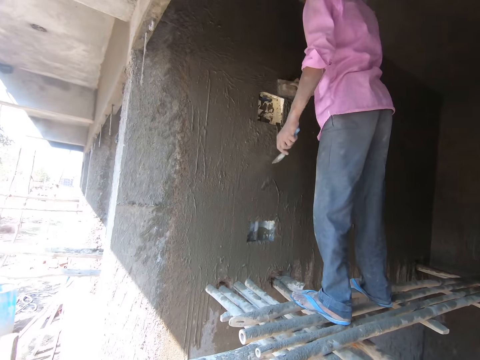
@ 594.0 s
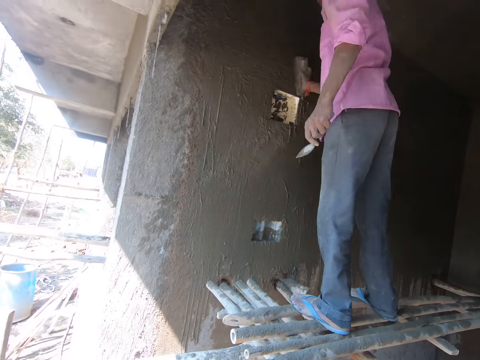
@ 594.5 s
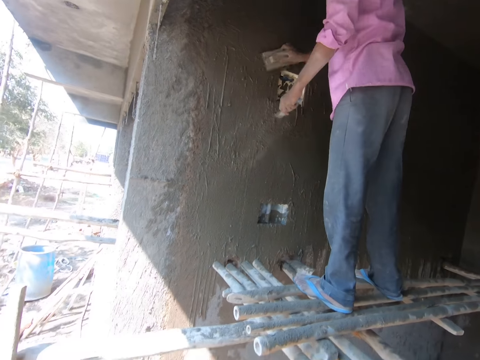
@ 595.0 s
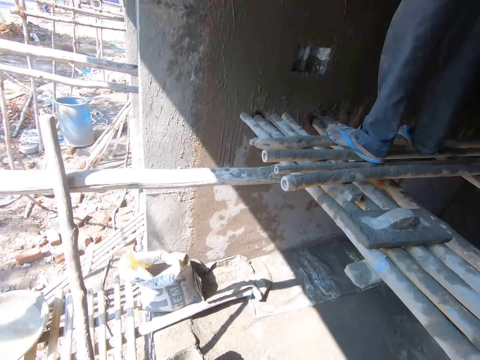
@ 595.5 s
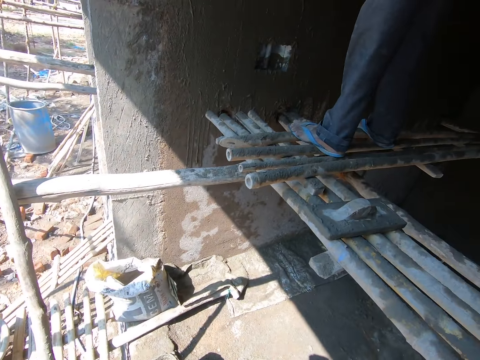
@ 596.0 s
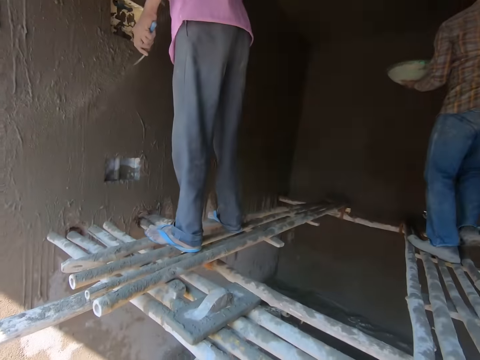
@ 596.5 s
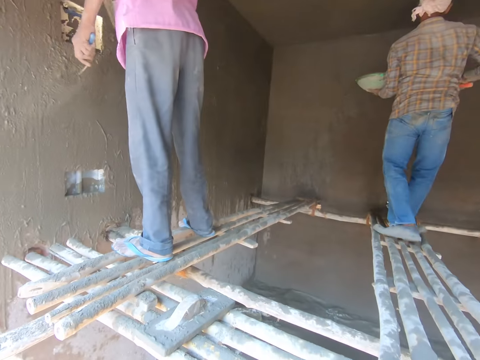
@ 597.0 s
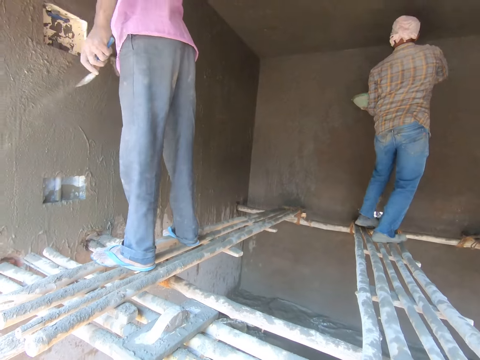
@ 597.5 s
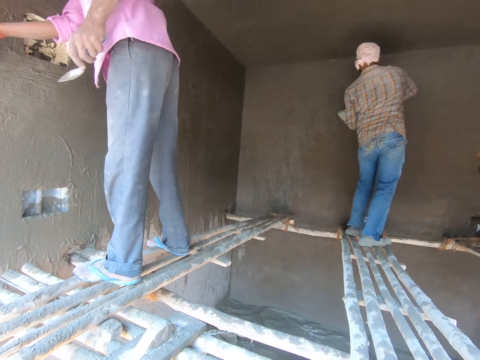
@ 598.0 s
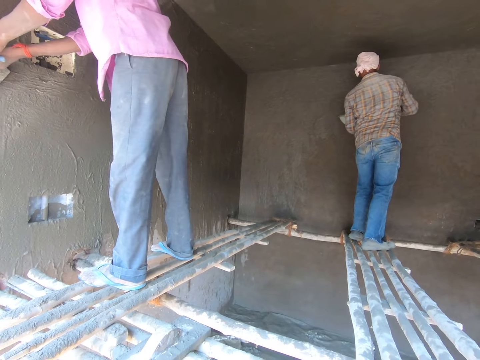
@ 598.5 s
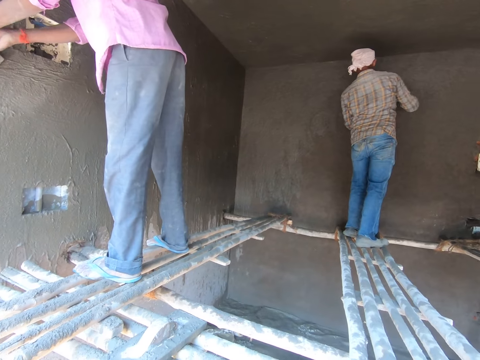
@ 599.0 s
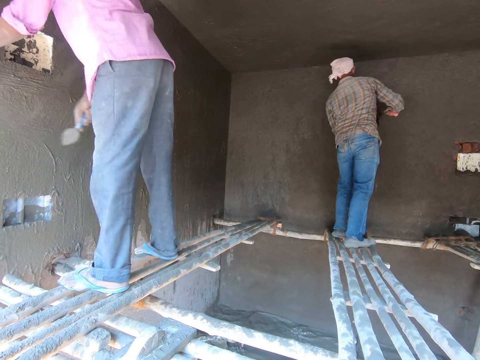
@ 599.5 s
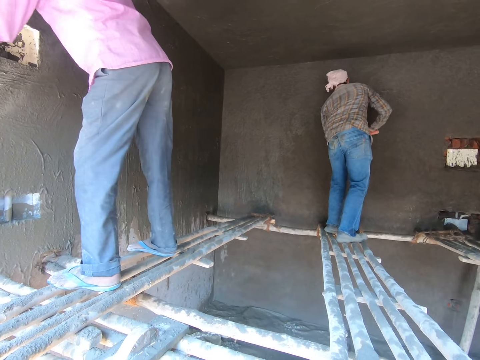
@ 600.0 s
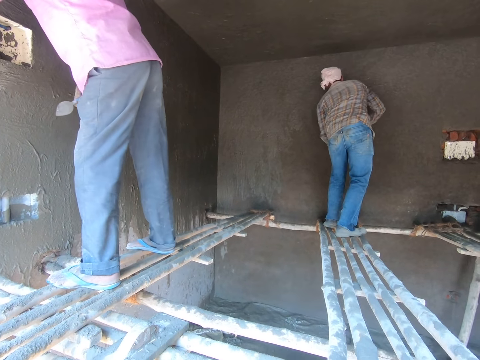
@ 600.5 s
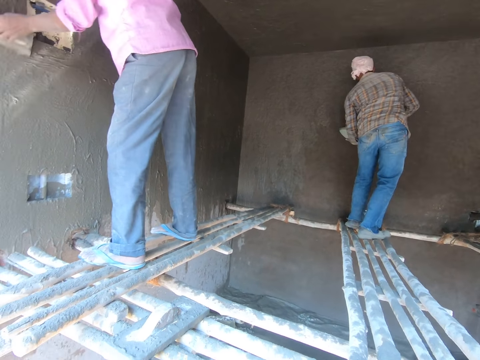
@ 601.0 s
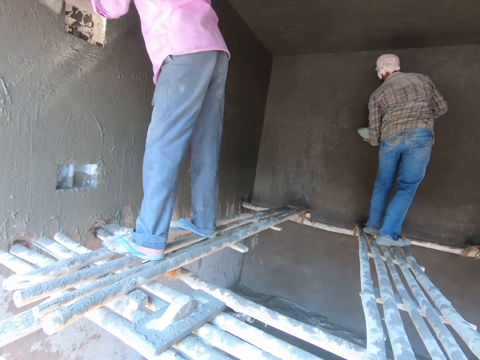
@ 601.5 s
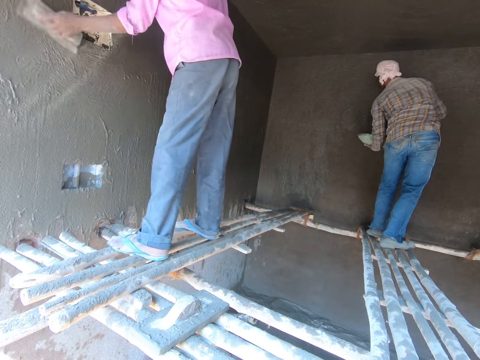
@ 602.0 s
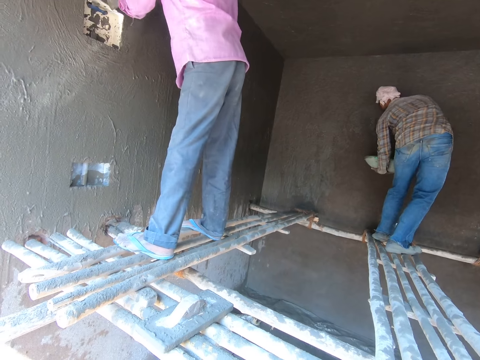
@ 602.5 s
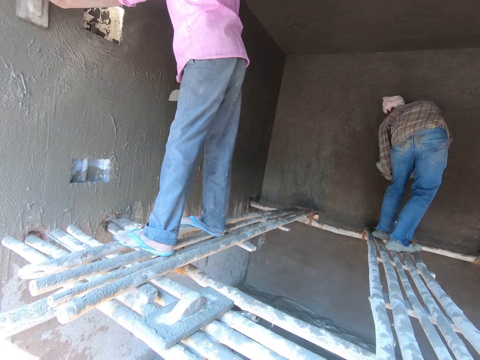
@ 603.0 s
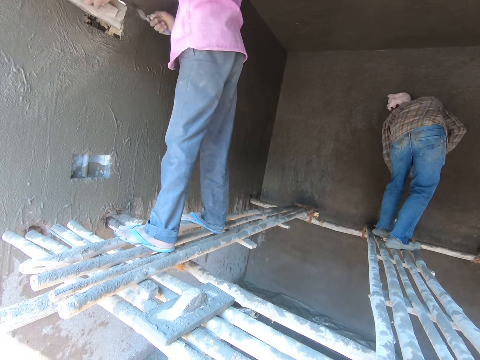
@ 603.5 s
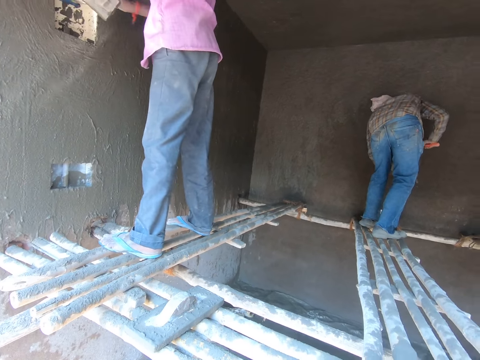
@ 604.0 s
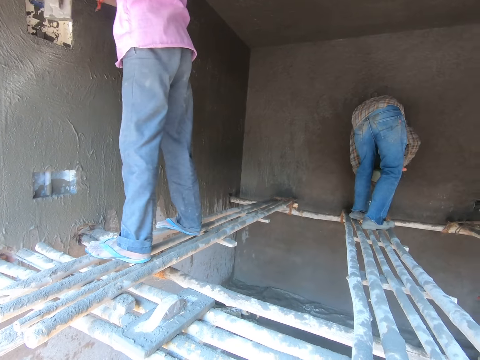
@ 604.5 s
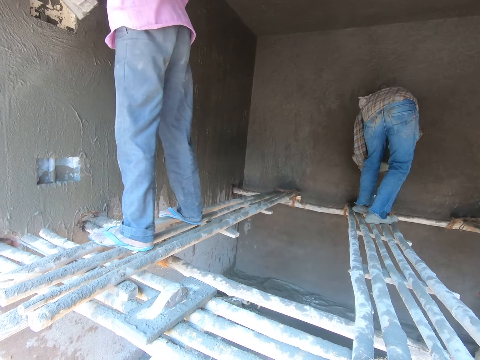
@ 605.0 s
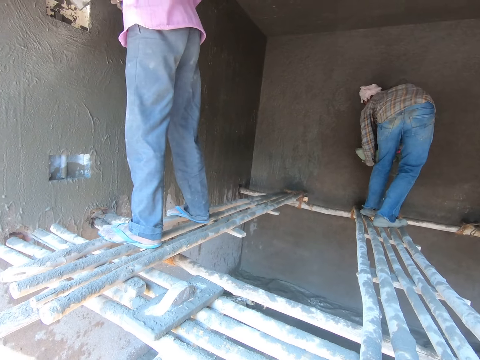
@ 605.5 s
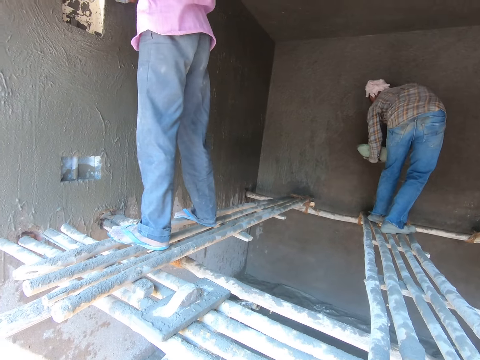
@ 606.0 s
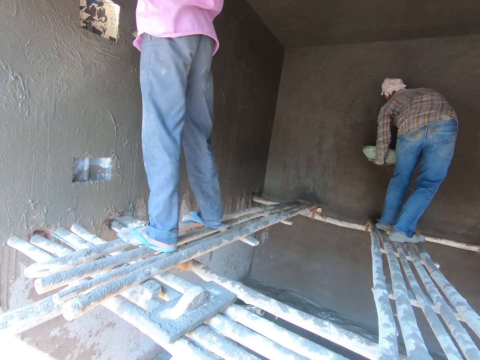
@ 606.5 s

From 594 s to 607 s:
The camera wearer looks around. A man uses the smoothening wood on the wall. Another man walks towards the wall. The first man applies the mixed cement on the wall with the trowel.

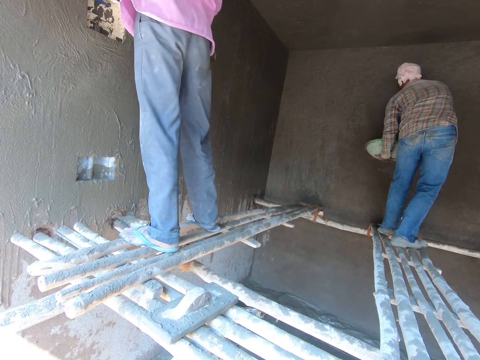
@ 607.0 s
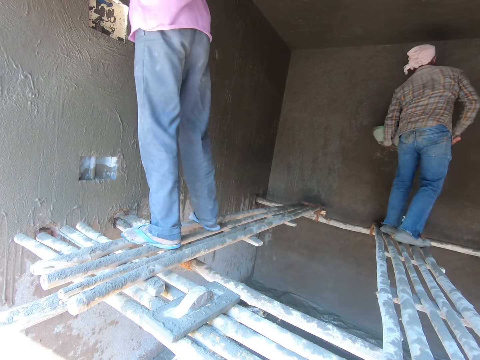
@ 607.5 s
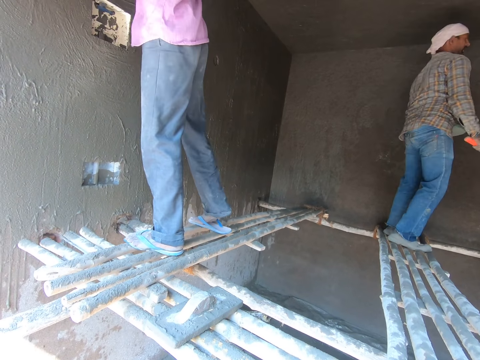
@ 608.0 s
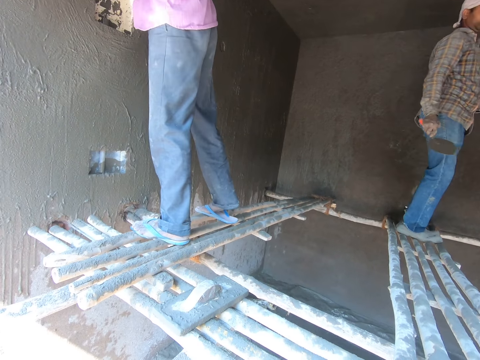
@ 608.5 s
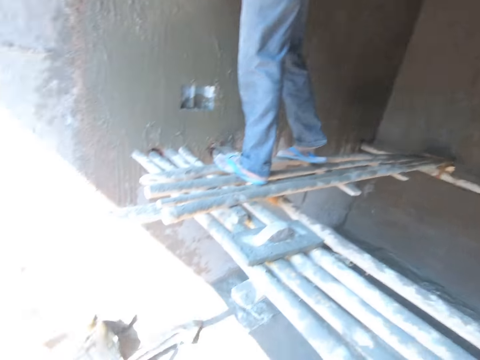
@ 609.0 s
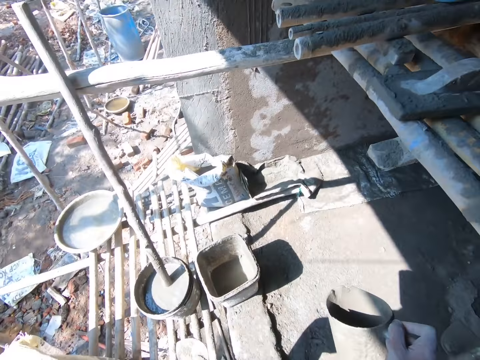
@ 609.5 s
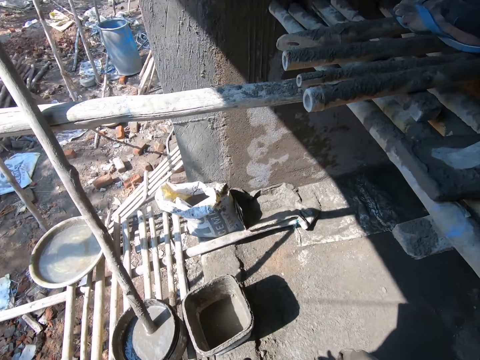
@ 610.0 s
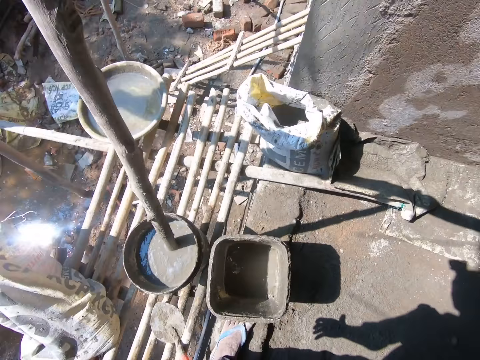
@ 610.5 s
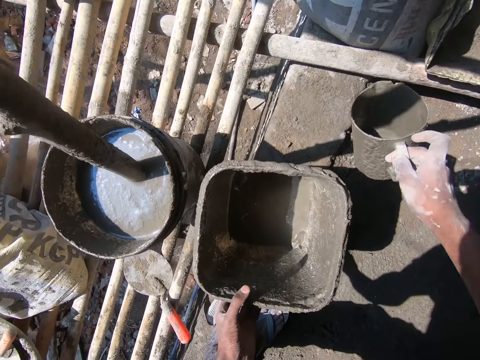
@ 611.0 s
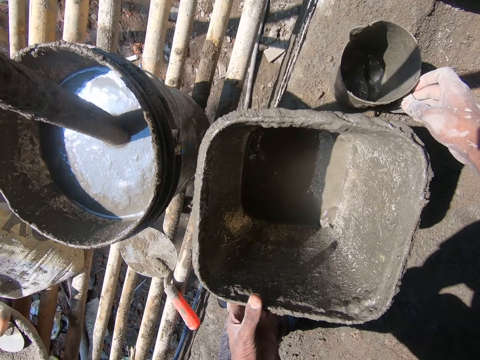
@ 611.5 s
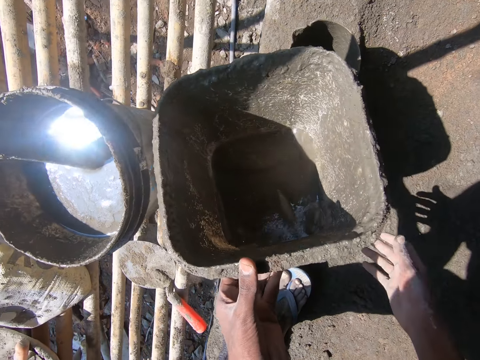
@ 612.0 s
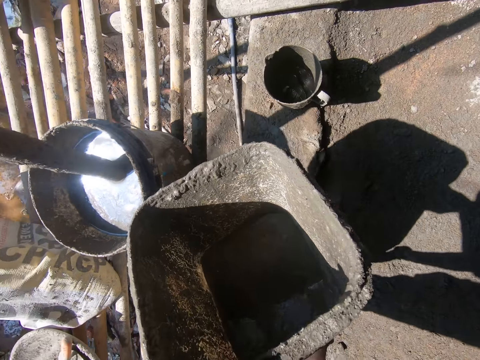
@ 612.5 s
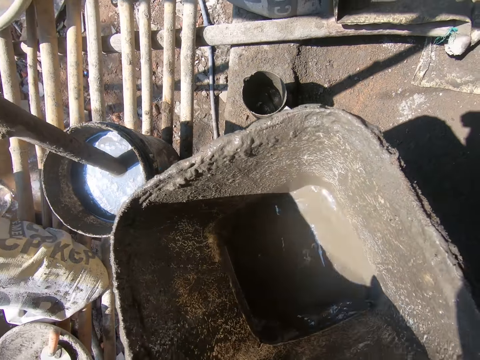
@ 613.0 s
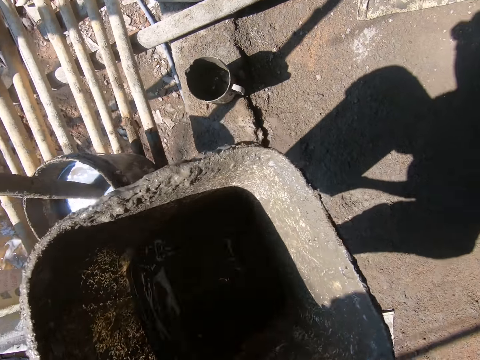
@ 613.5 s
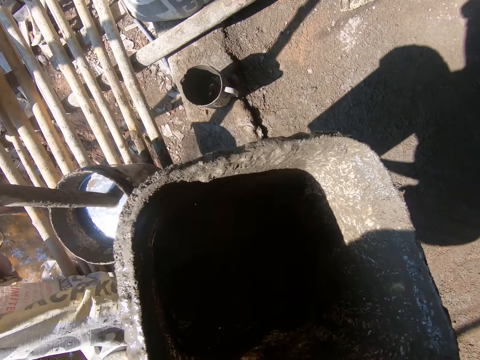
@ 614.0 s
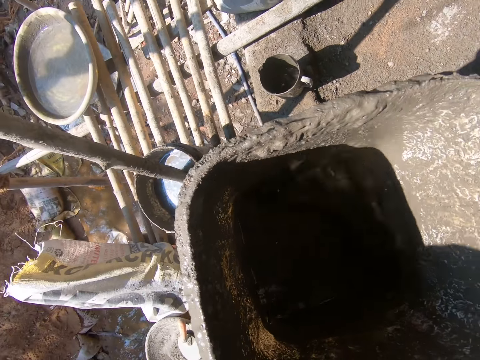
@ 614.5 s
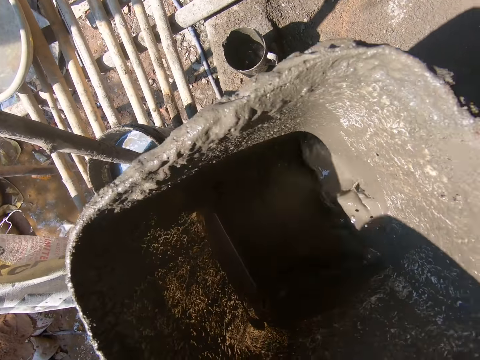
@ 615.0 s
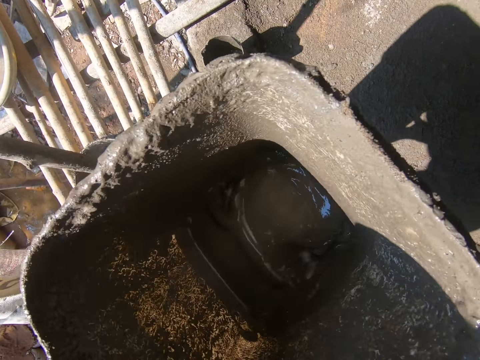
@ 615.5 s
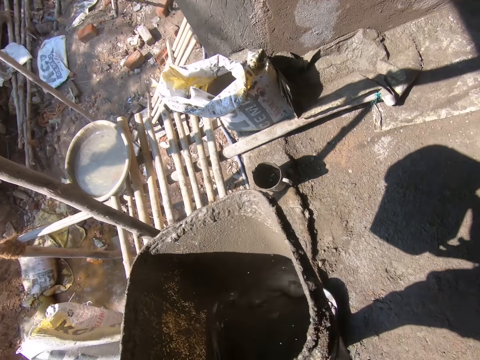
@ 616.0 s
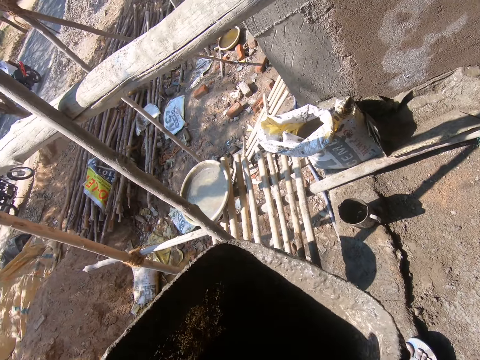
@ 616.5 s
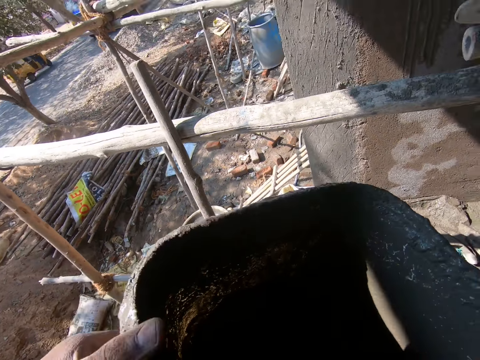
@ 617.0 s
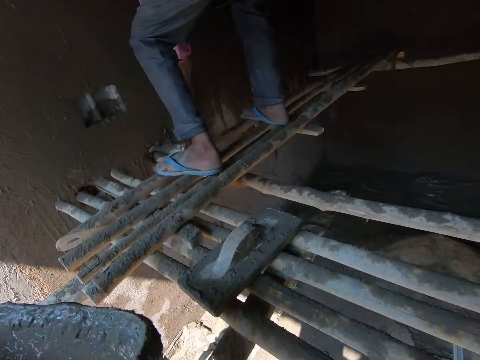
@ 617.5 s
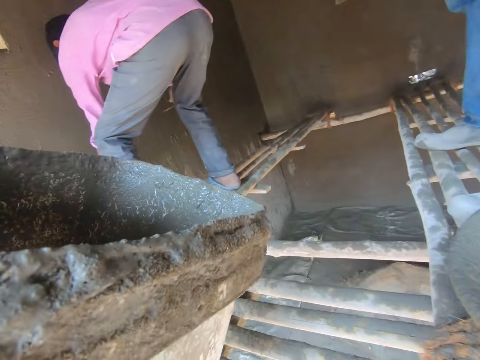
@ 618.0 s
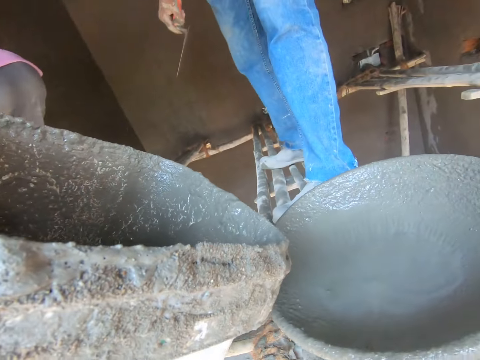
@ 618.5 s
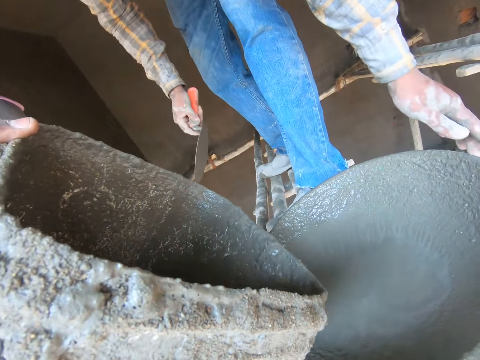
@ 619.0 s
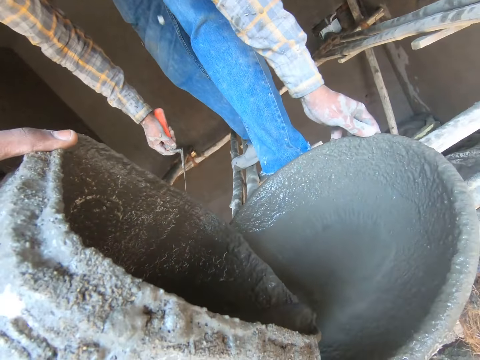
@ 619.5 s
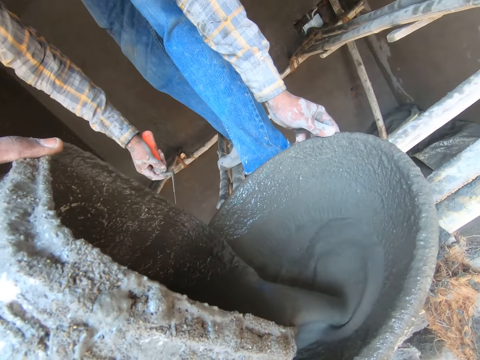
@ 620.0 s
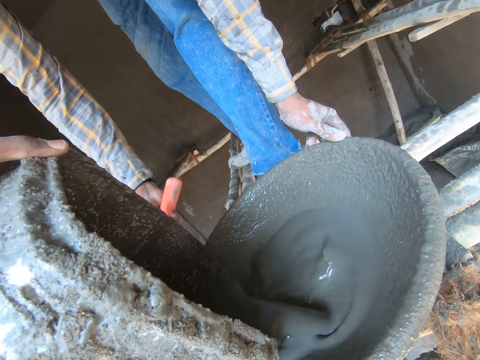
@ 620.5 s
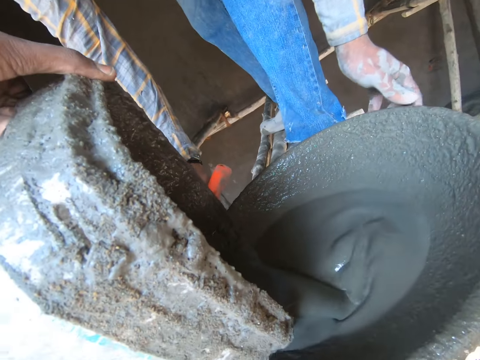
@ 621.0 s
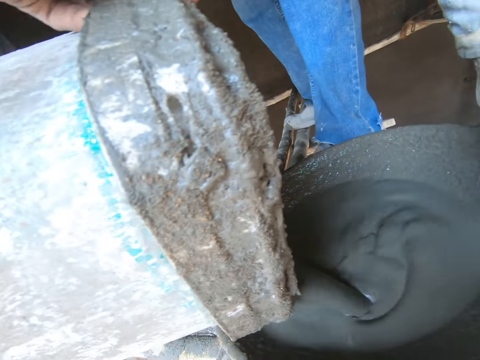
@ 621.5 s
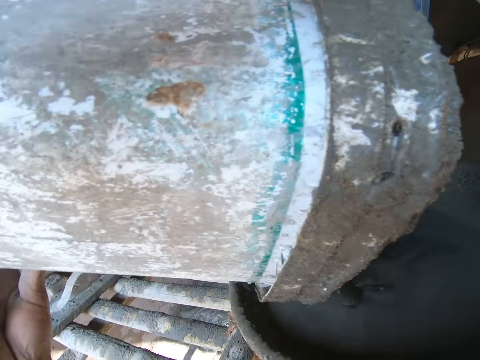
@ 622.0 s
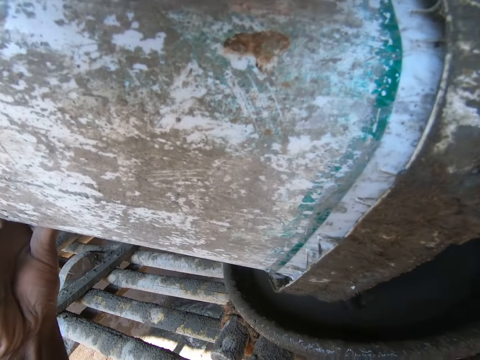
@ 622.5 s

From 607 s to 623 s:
A man walks on the ladder towards the camera wearer. The camera wearer picks the mixed cement bucket with his hands. He places the jug down on the ground. He mixes the cement in the bucket with his hands. The man holds the basin for the camera wearer. The camera wearer pours the mixed cement from the bucket to the basin.
